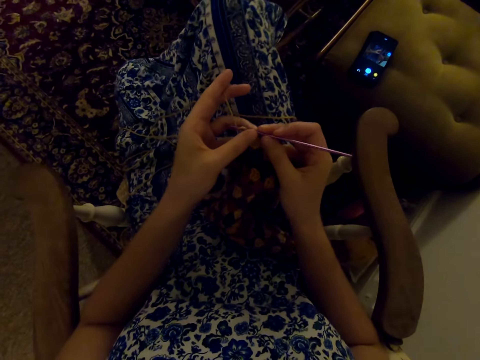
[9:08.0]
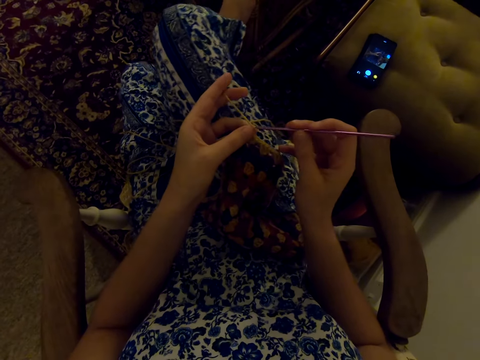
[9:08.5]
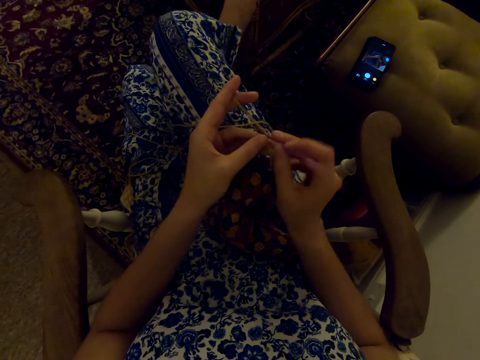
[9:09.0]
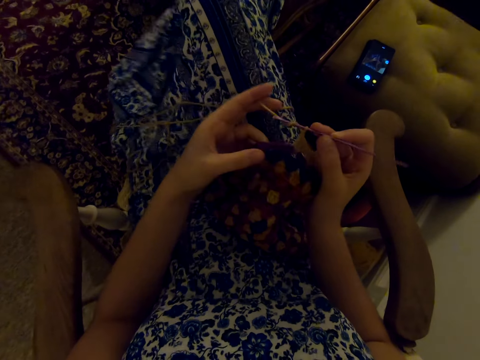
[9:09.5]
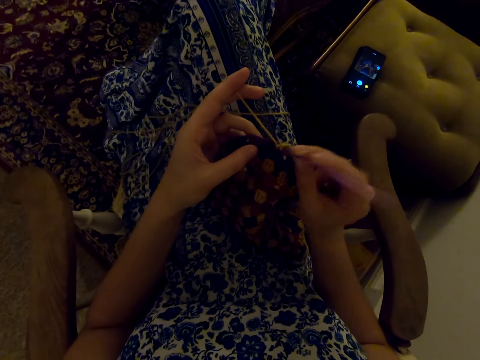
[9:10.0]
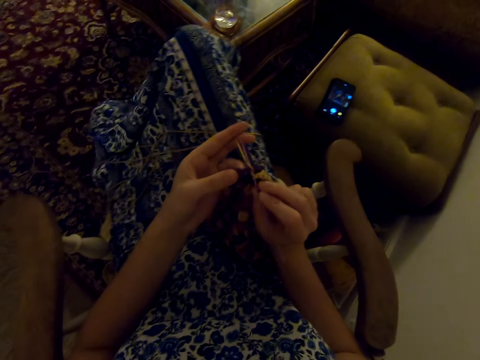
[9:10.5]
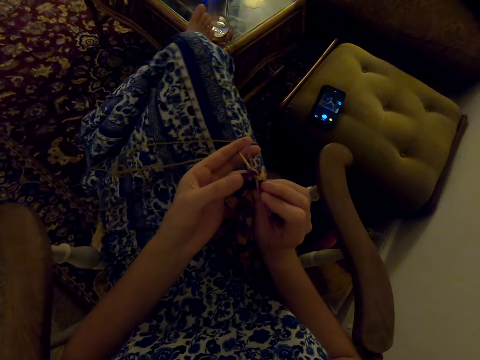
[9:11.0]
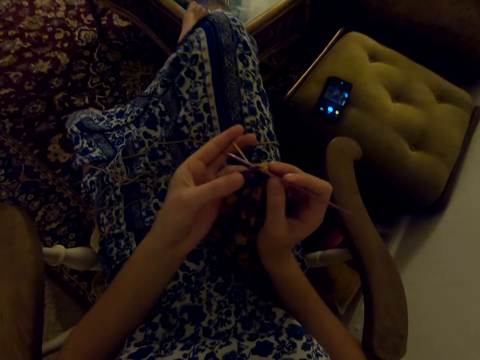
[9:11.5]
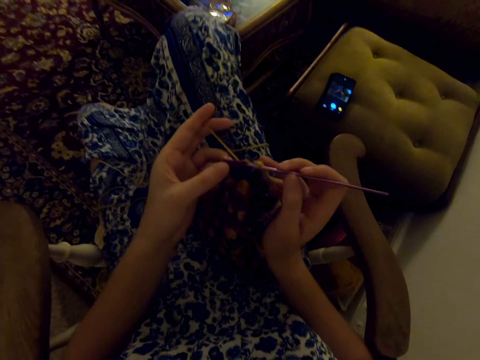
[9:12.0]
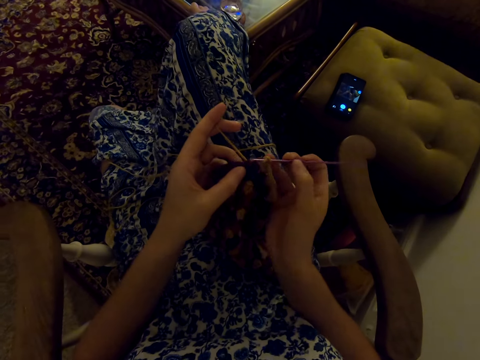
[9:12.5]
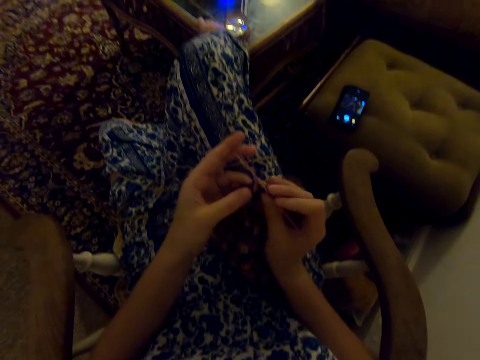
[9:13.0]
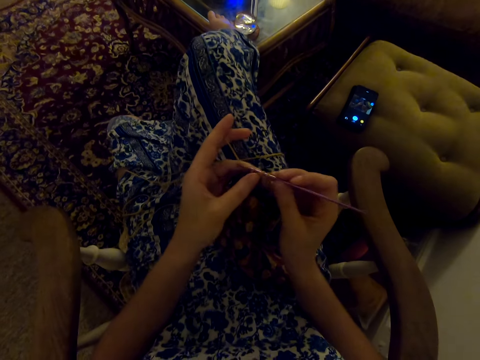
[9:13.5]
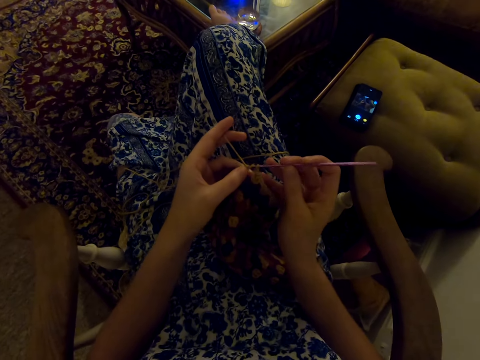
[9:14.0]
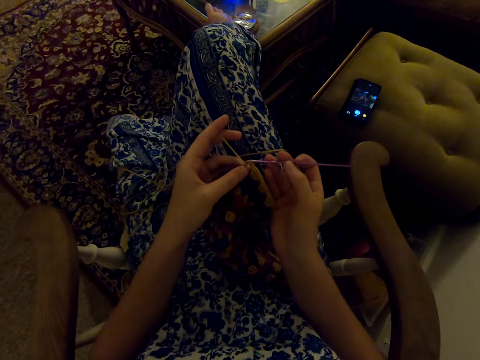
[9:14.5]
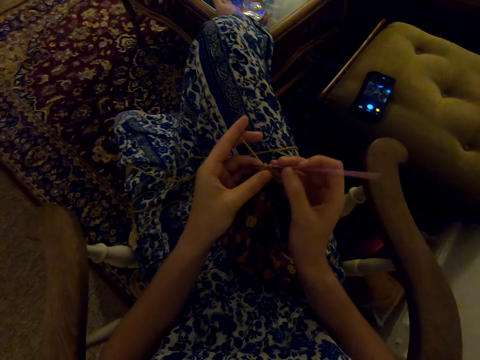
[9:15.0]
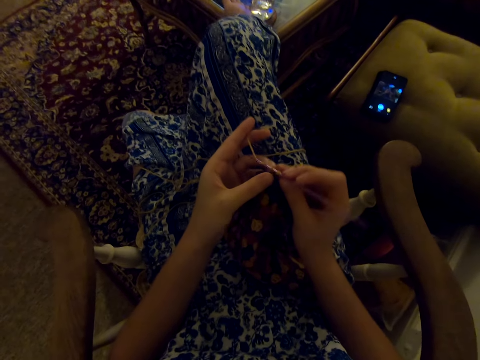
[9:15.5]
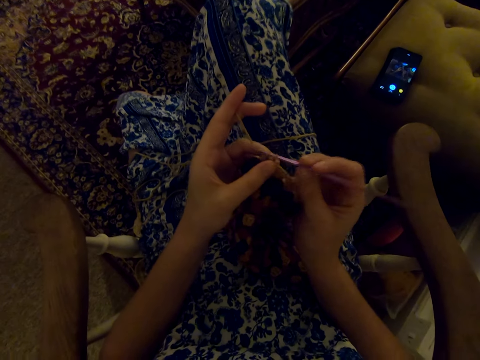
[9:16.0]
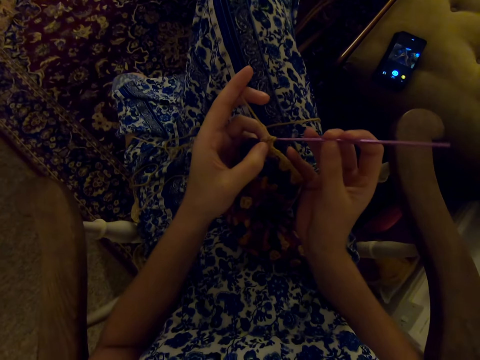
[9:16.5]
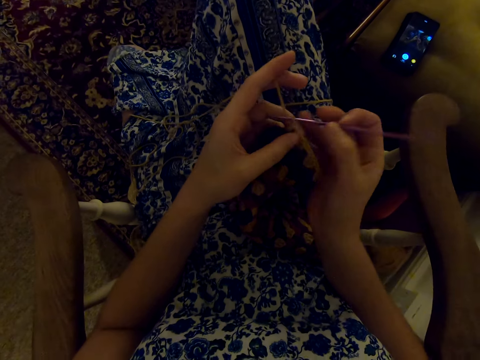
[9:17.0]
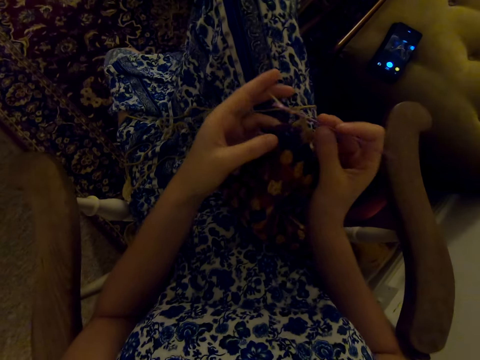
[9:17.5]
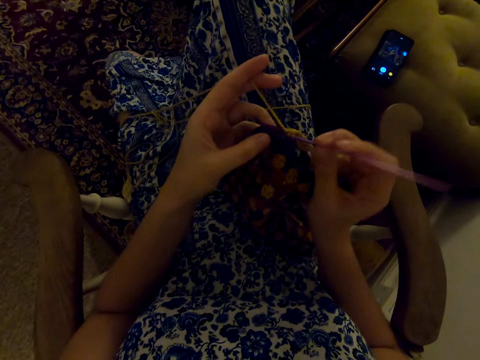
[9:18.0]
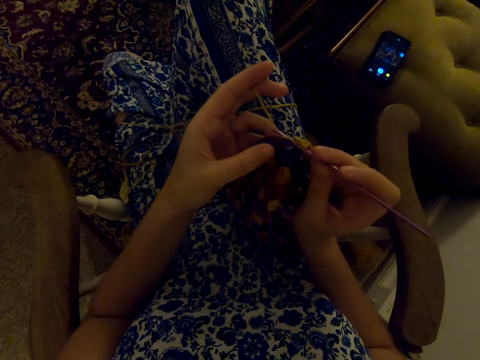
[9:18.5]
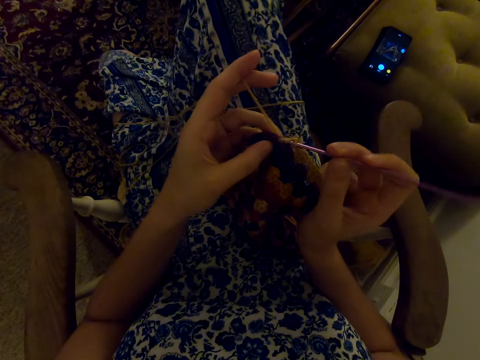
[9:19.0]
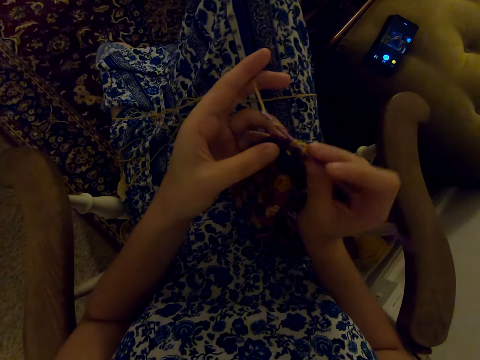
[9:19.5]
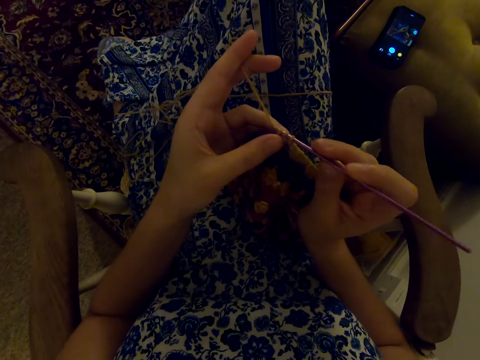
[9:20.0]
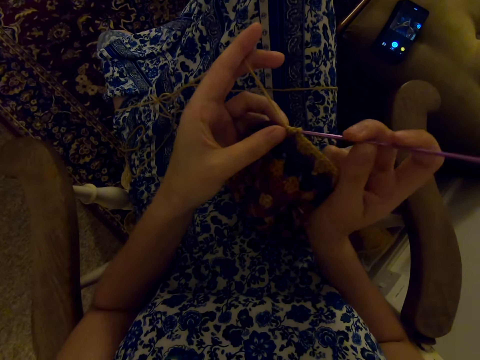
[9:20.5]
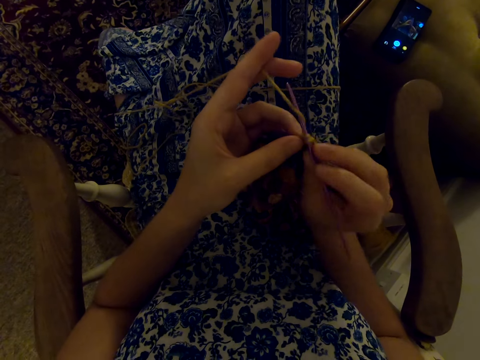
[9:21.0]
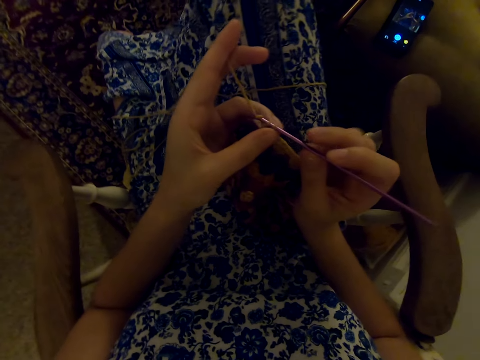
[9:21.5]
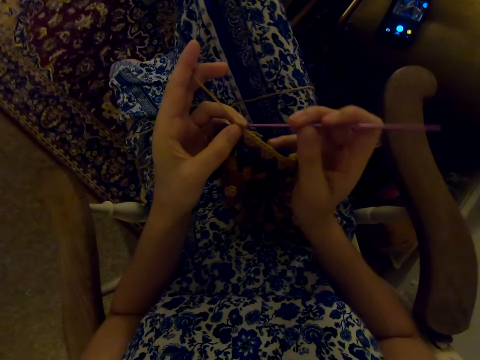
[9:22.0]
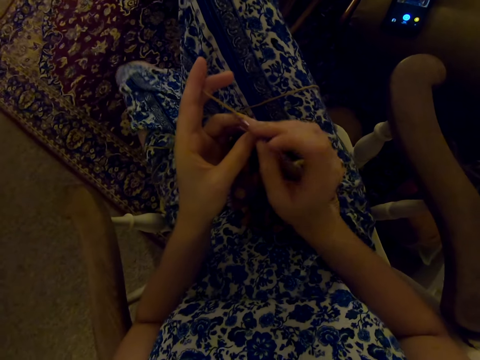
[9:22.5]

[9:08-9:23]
The camera wearer interacts with a man. She knits, puts her leg on the table, and talks to the man. She interacts with the man, laughs, and knits the cloth with a knitting needle. She swings her leg.

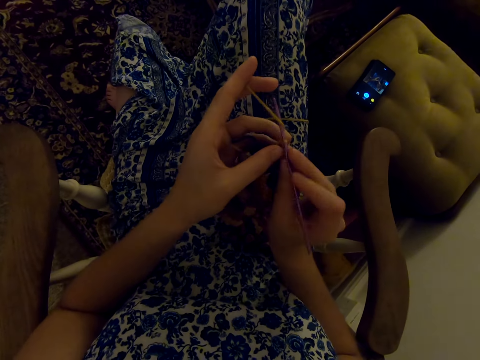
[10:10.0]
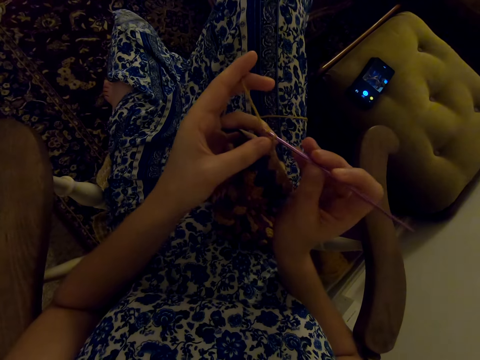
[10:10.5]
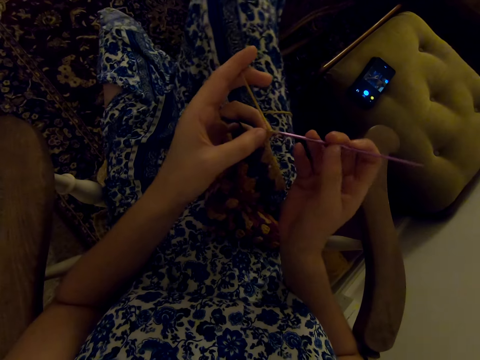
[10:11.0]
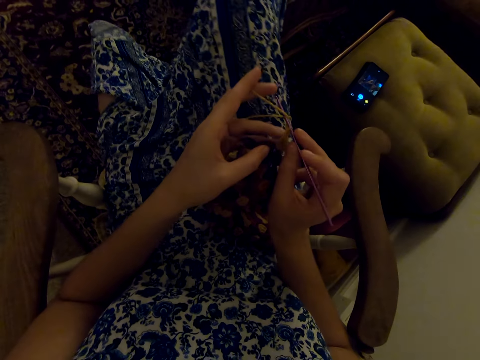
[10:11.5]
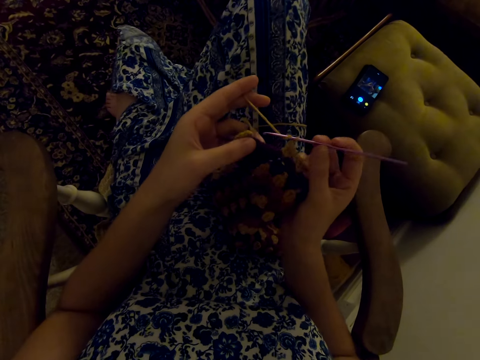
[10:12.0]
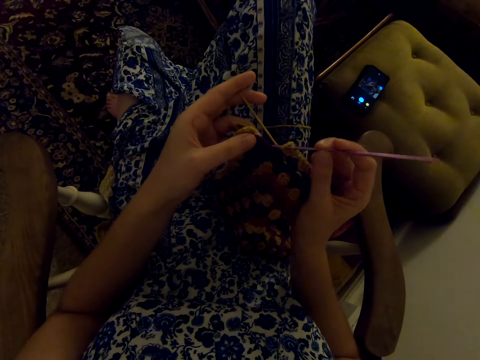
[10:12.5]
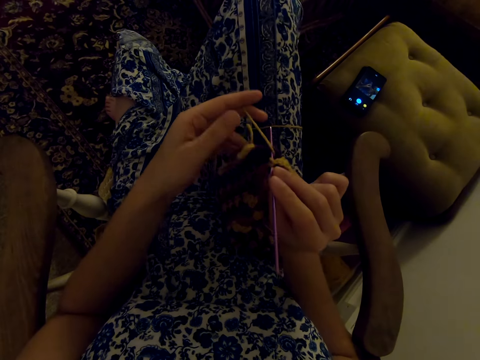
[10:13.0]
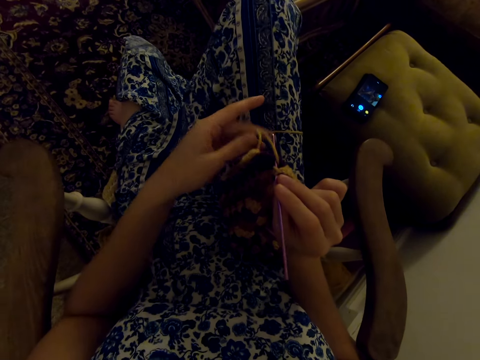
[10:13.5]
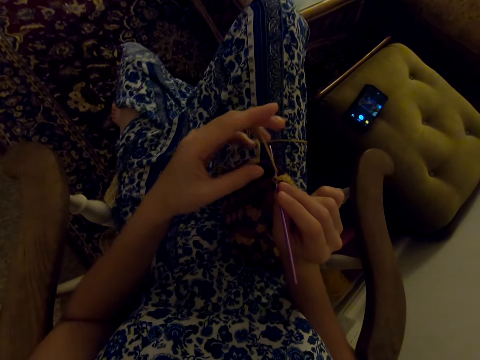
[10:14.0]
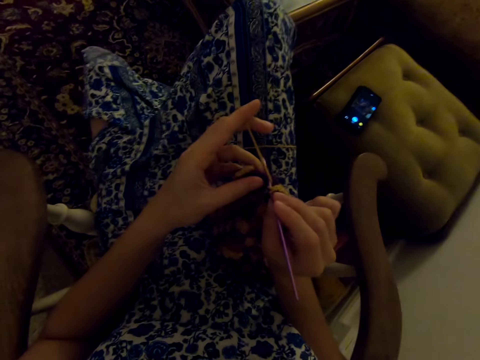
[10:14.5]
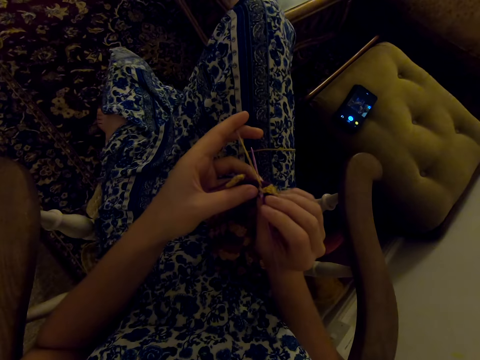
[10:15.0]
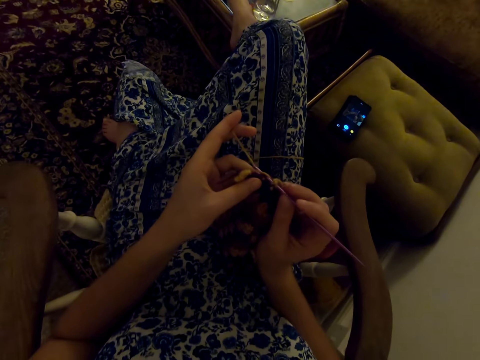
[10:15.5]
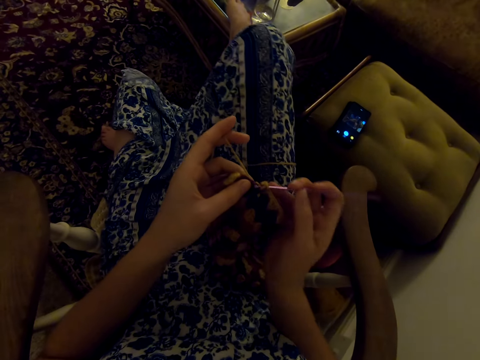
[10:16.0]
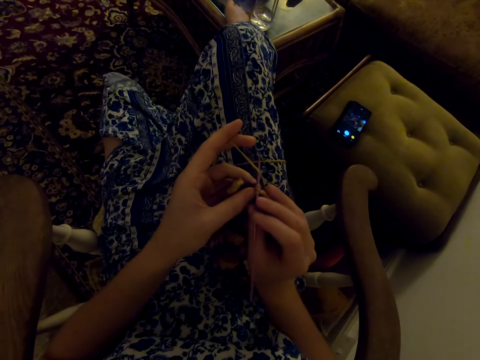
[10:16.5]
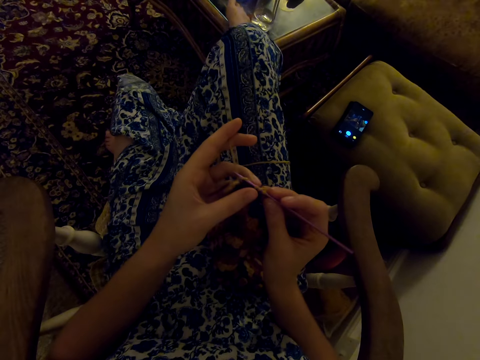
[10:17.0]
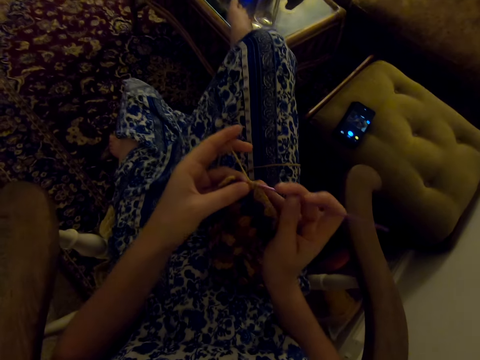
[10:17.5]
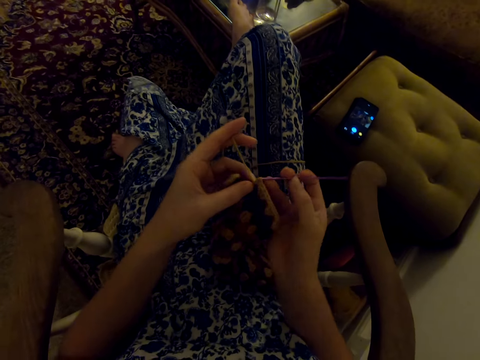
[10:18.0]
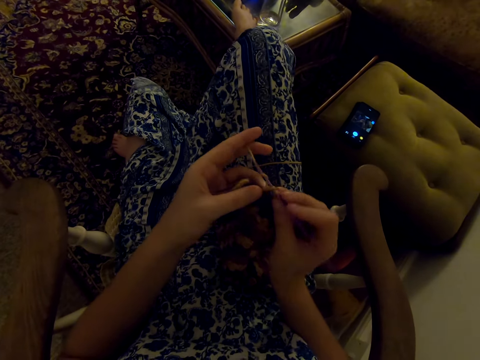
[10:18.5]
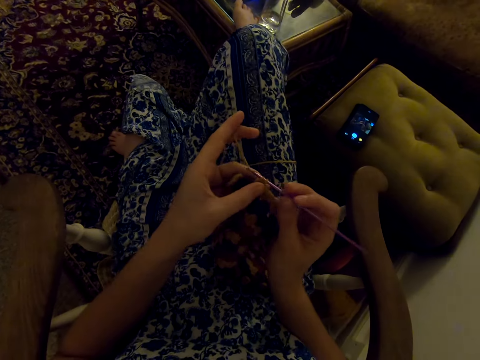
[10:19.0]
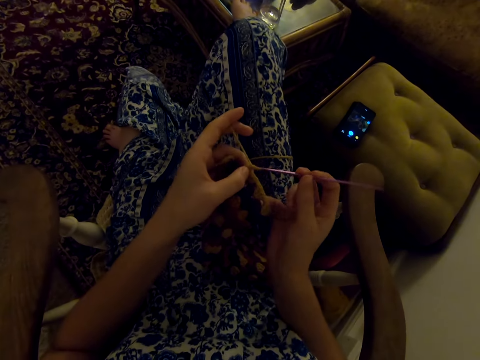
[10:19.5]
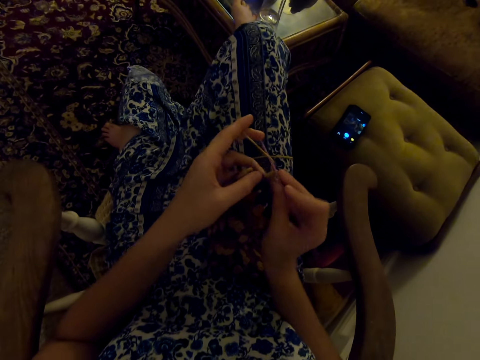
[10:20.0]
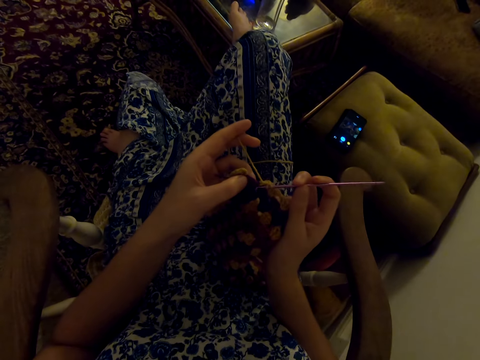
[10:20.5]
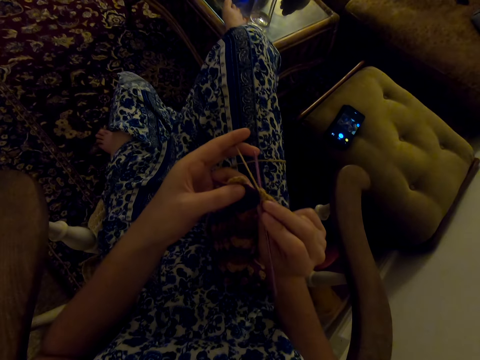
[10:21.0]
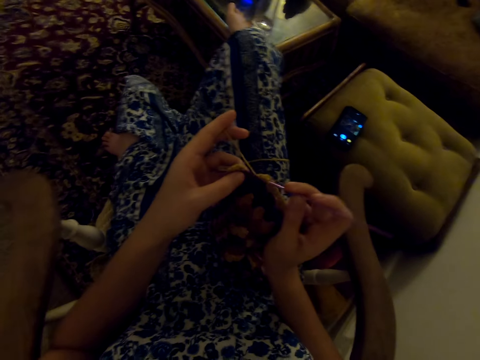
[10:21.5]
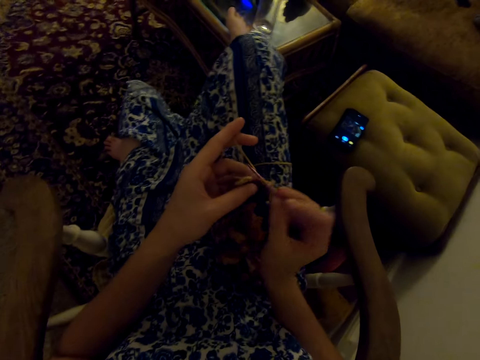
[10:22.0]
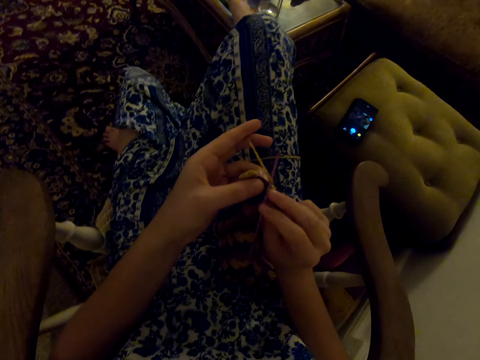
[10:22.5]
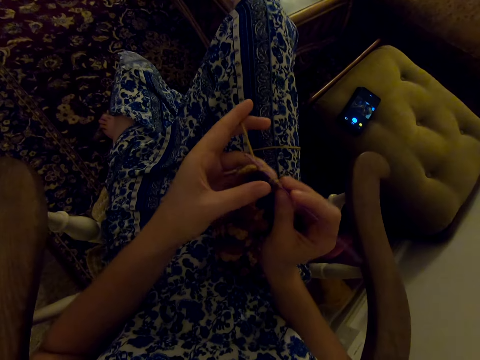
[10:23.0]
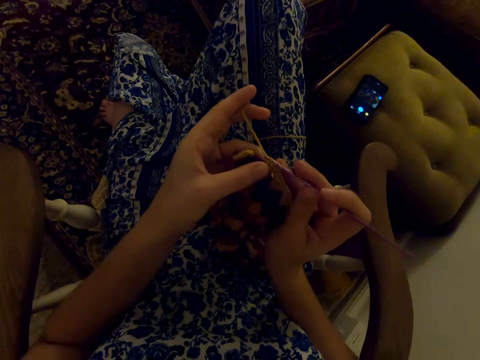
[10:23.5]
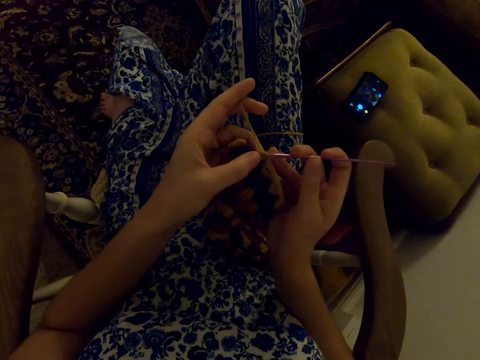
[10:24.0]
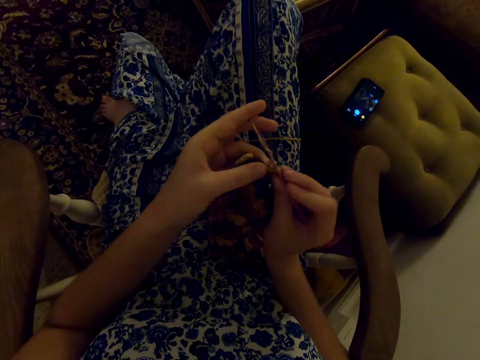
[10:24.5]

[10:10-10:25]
The camera wearer swings her legs. She knits as she talks.
